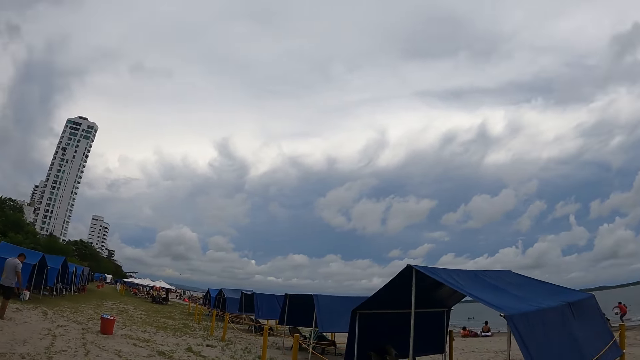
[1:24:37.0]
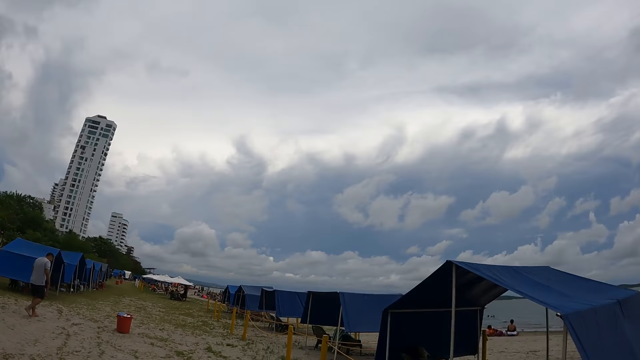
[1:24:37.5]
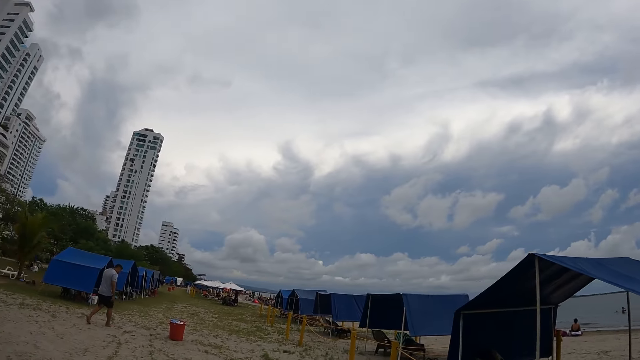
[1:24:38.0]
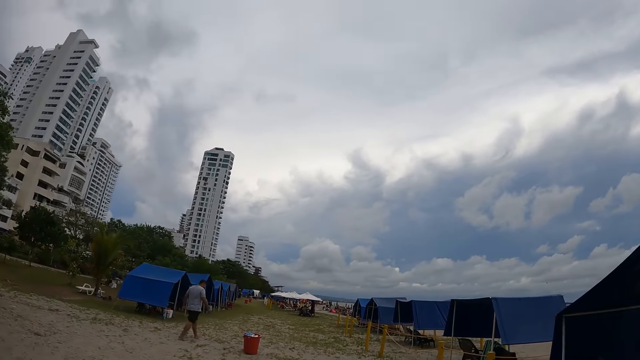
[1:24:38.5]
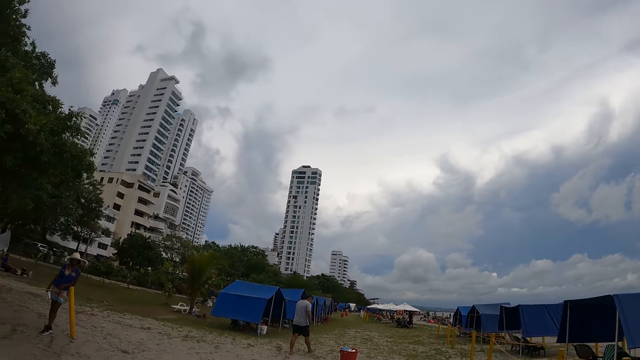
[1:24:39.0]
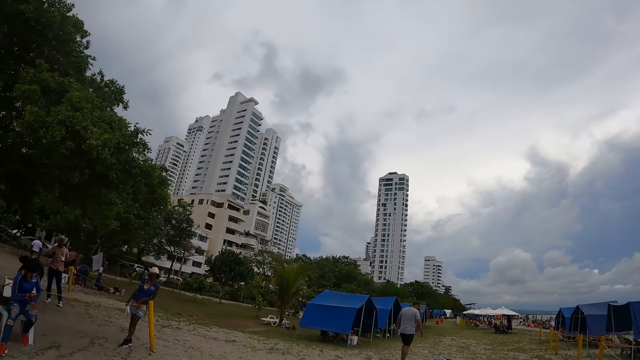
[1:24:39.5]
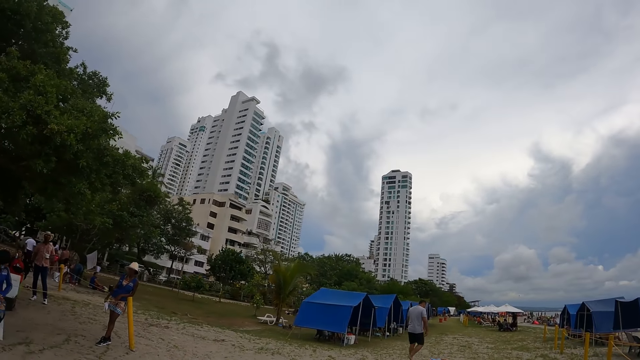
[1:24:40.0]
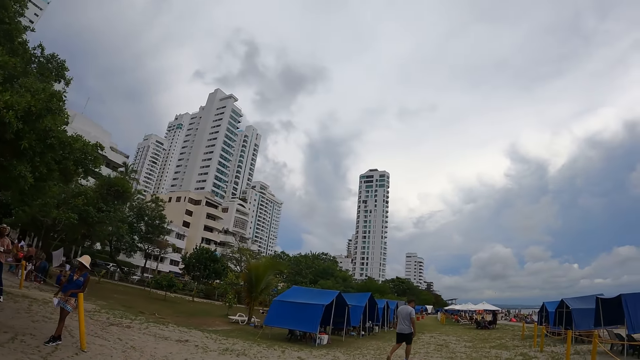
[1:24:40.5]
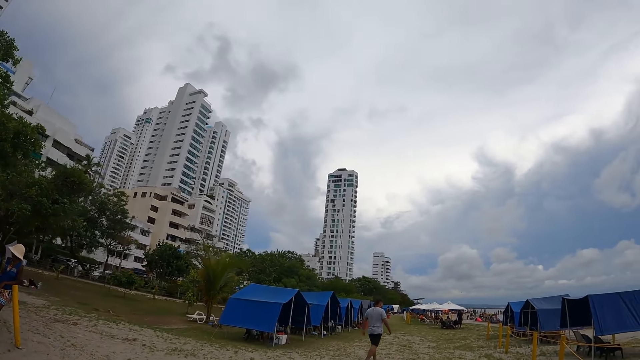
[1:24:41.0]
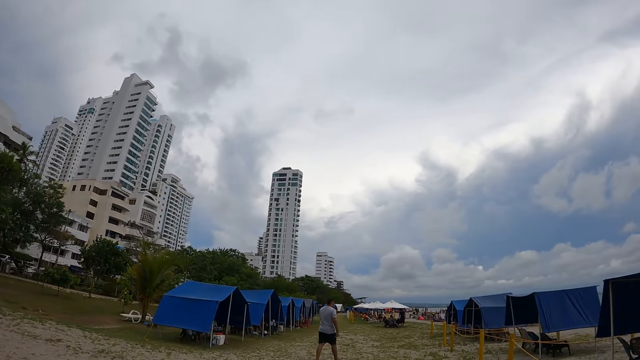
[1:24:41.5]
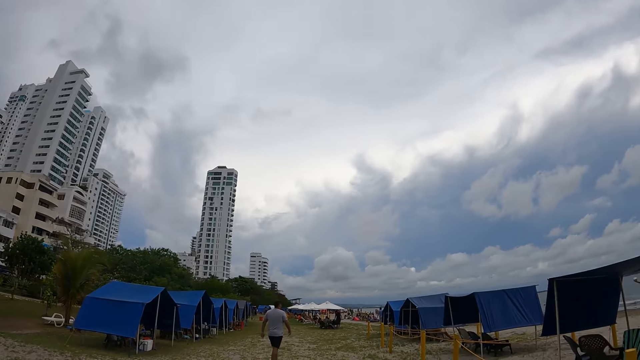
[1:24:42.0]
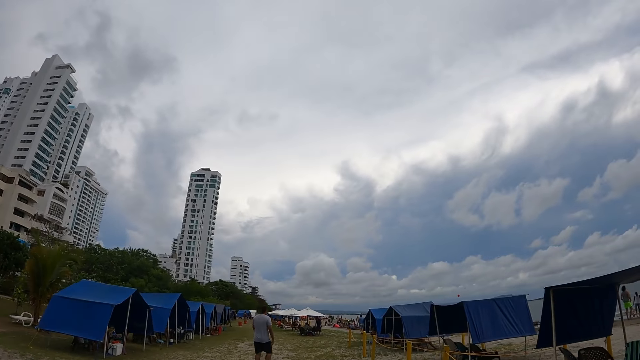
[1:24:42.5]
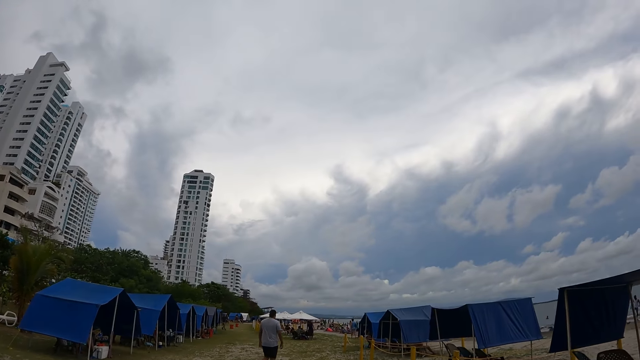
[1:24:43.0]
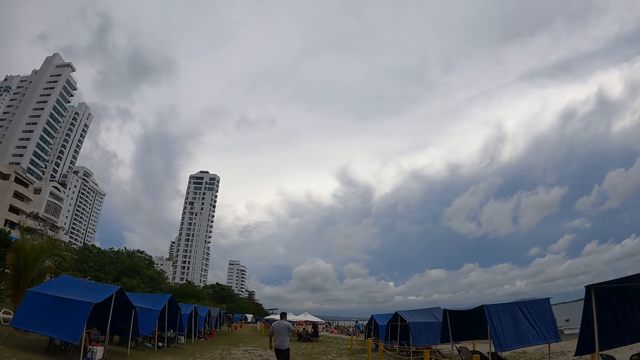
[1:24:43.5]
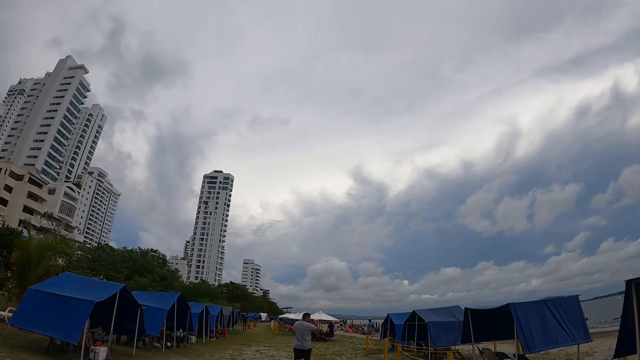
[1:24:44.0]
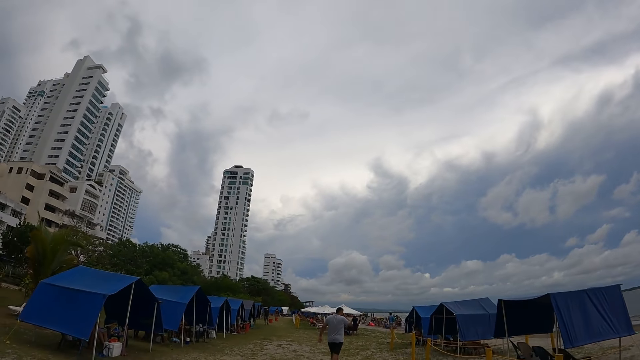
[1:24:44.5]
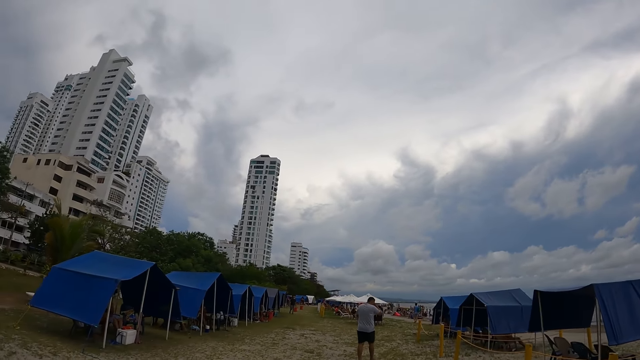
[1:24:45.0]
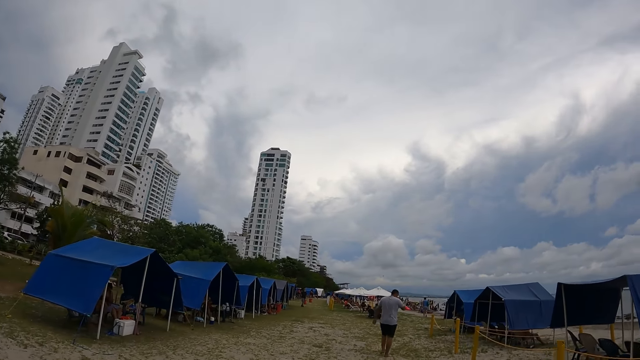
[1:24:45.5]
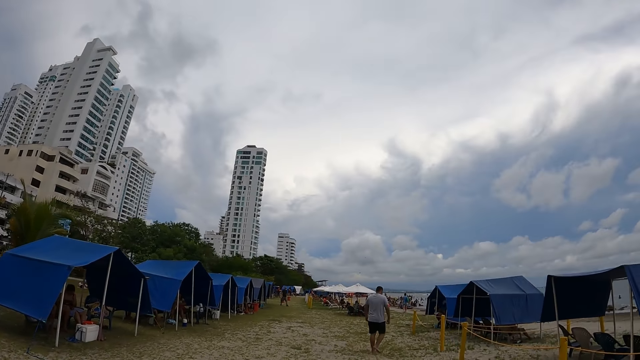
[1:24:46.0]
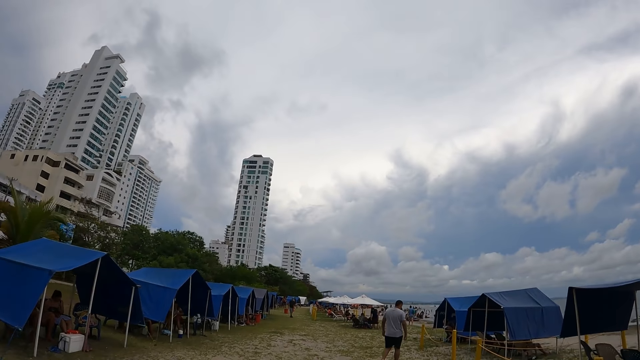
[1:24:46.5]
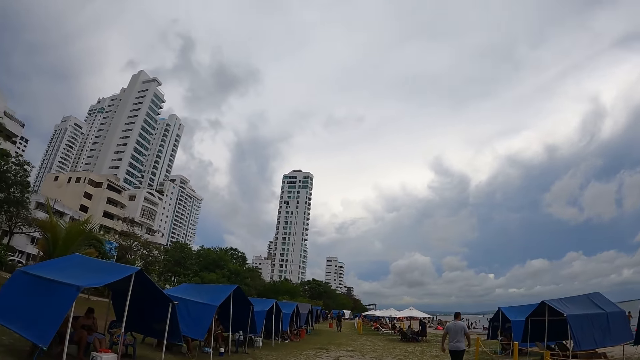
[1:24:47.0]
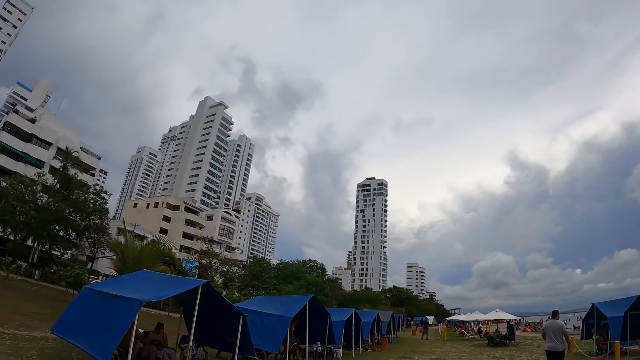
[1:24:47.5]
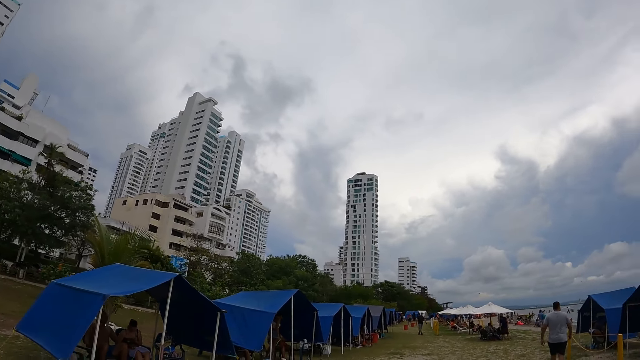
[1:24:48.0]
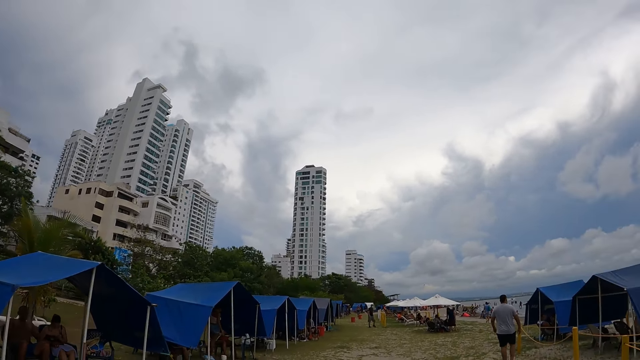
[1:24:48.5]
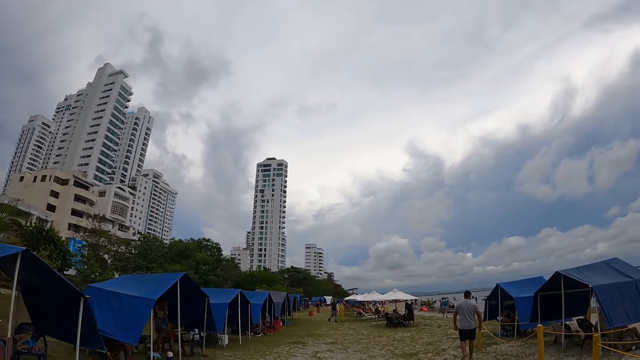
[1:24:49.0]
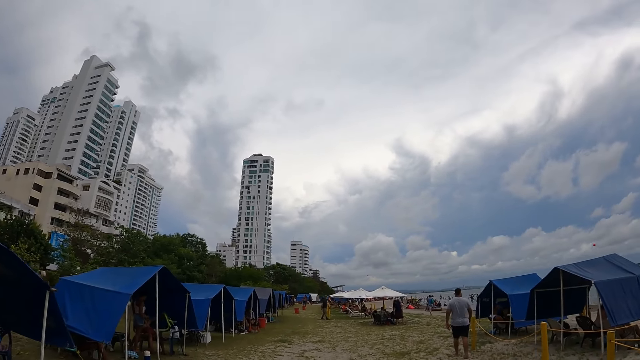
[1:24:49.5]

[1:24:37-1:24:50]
A man walks in front of the camera wearer on the beach. The man touches his face by hand.

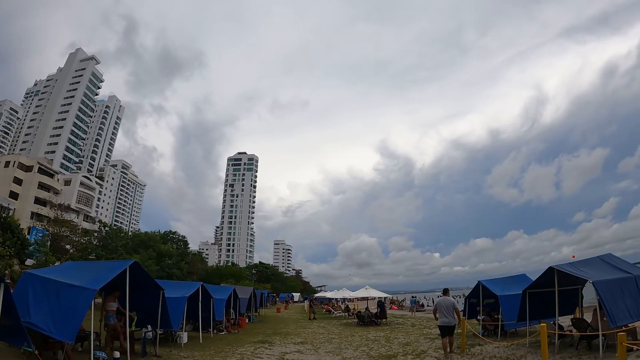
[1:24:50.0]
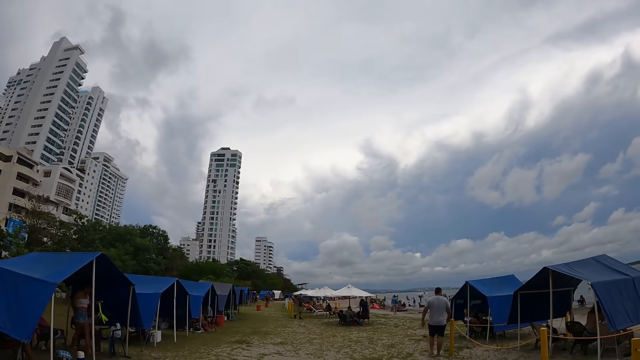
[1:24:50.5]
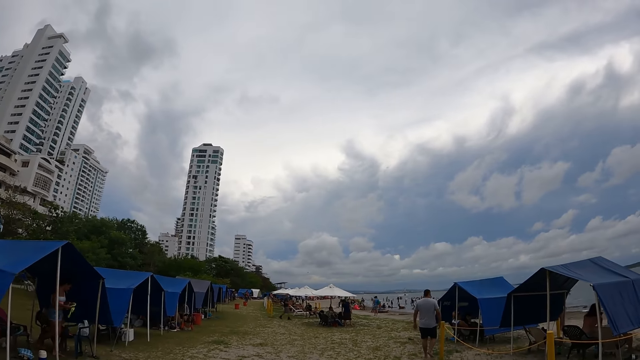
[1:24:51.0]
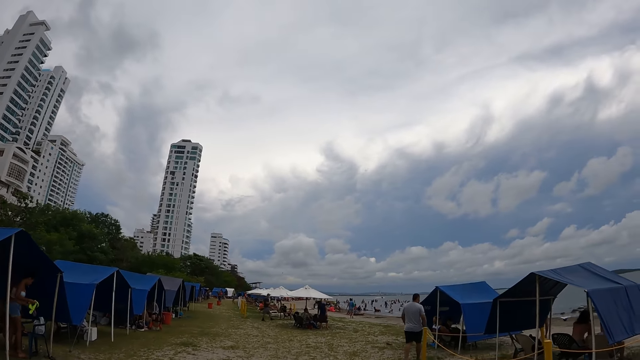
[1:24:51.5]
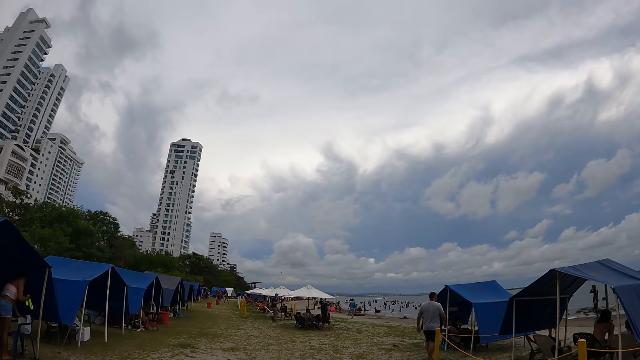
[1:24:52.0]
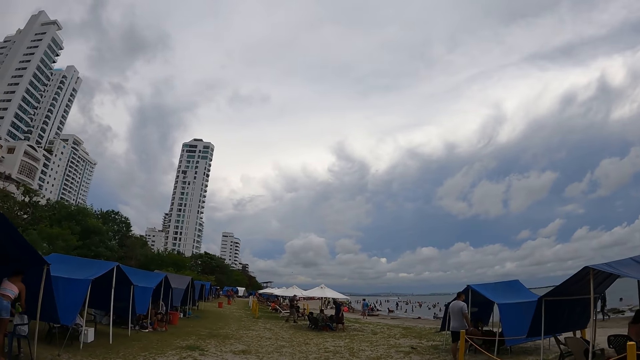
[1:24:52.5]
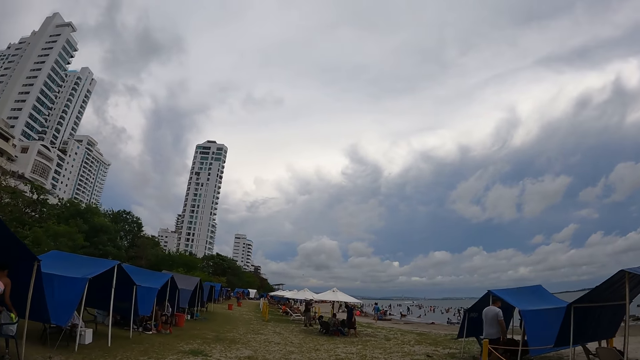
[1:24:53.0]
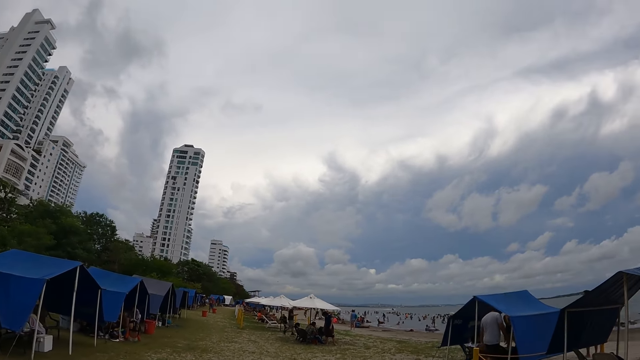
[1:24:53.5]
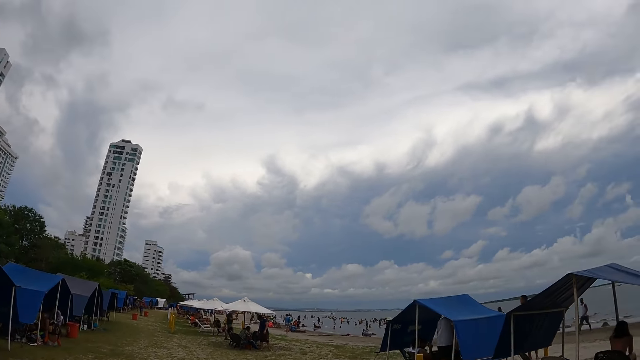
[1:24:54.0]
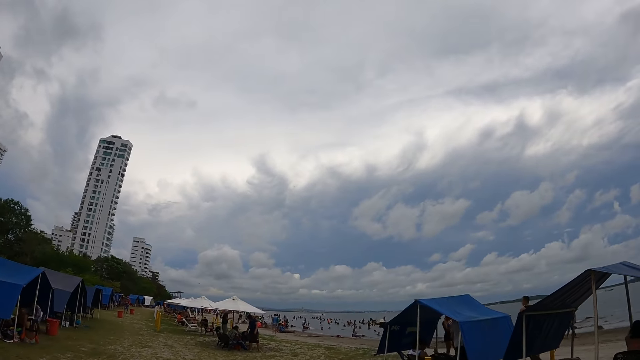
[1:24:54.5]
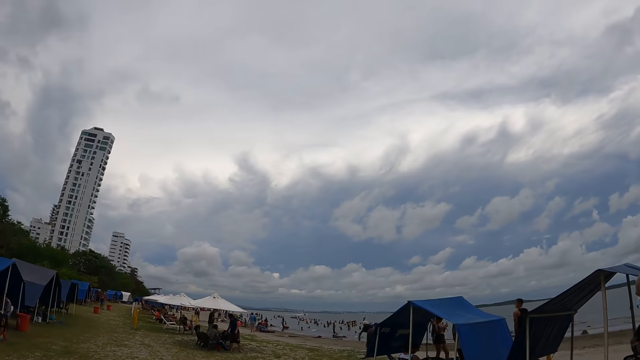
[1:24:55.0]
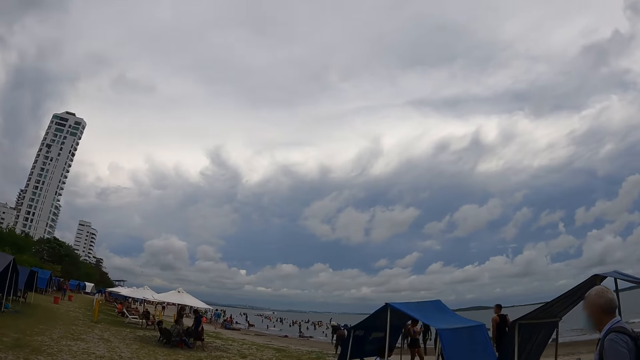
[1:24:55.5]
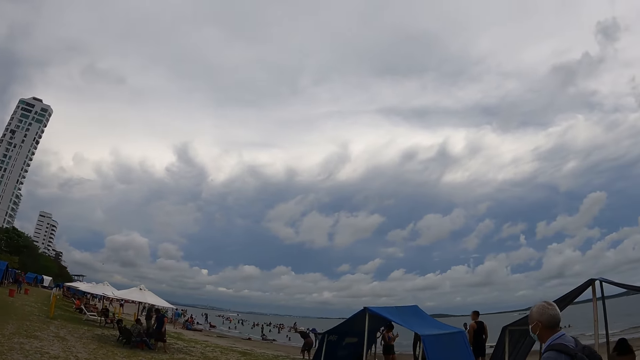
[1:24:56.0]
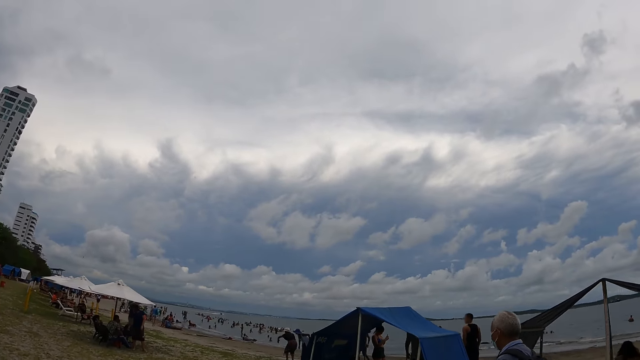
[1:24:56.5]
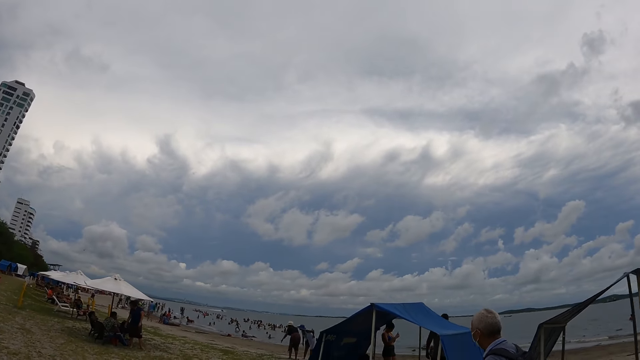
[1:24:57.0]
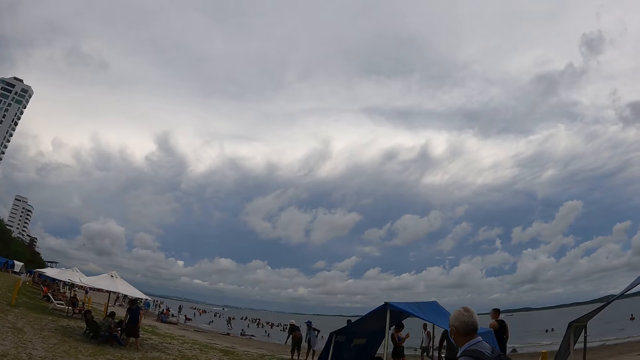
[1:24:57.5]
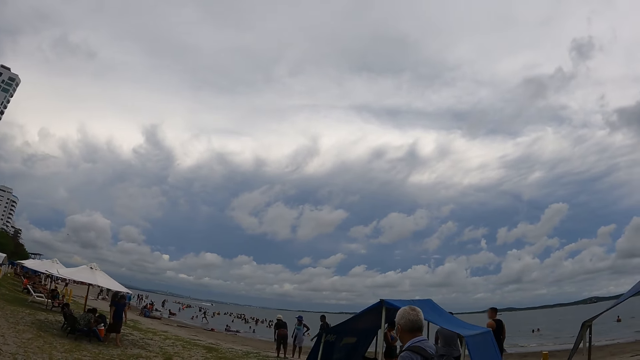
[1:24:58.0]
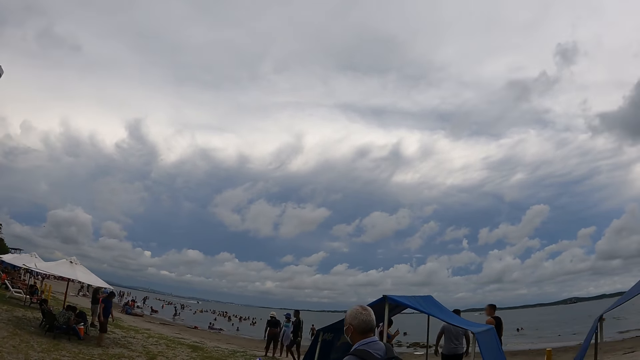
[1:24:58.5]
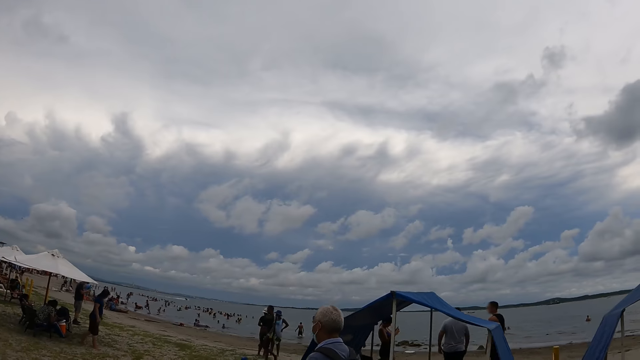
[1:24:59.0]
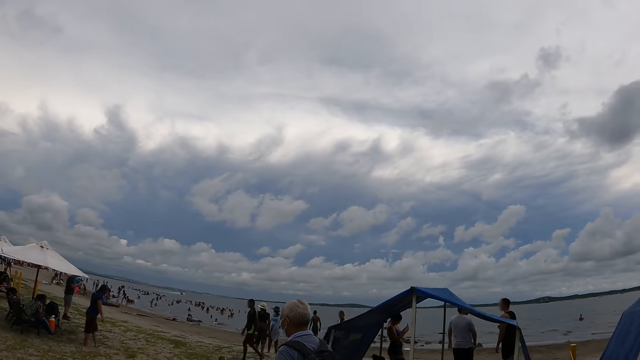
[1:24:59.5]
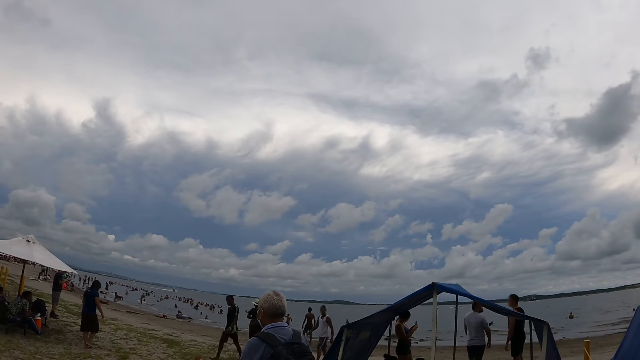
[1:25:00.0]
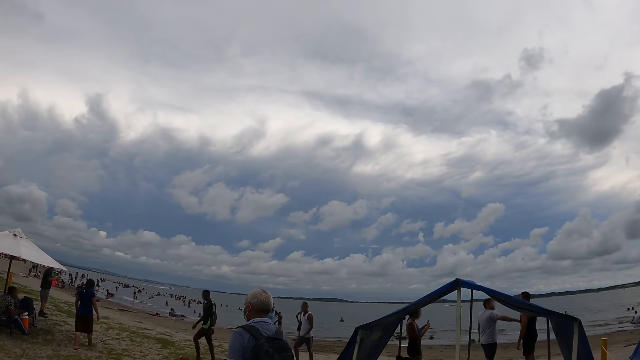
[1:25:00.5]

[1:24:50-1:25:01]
A man walks past the camera wearer on the beach.
